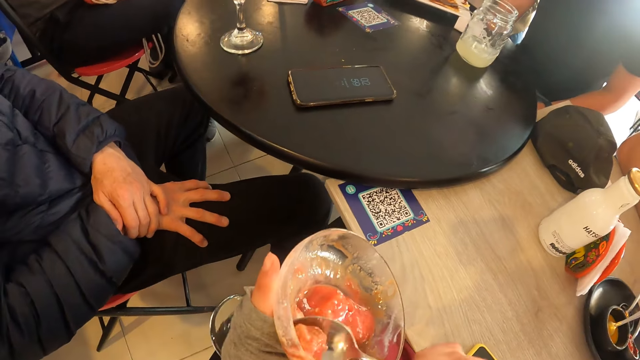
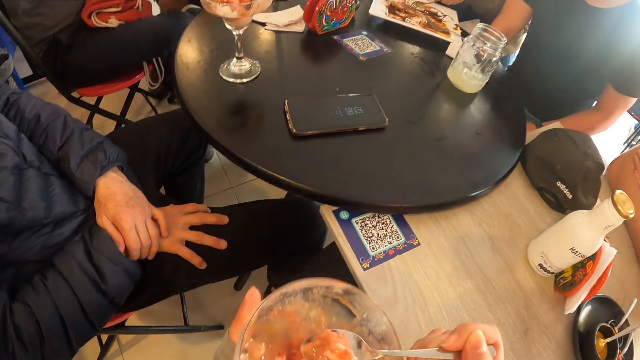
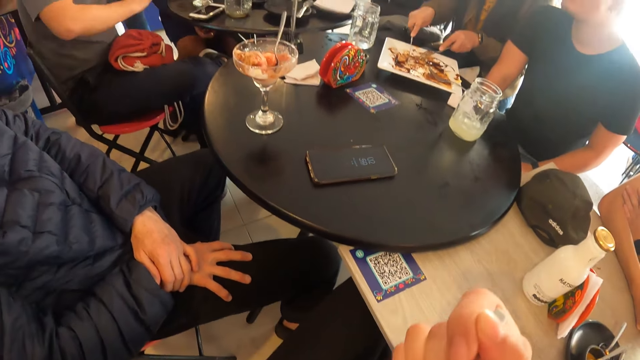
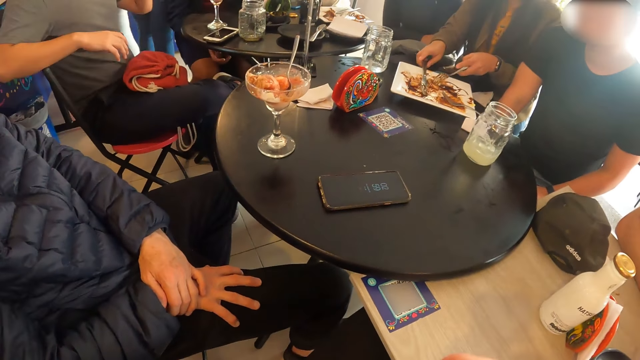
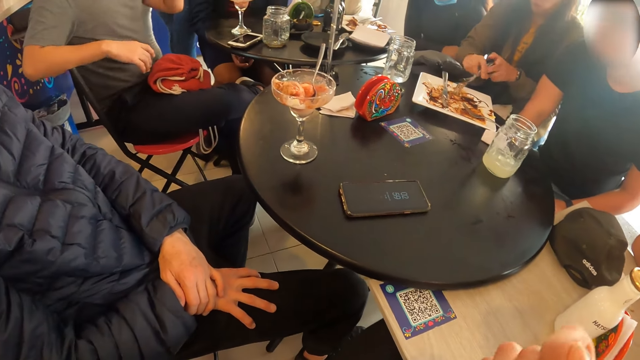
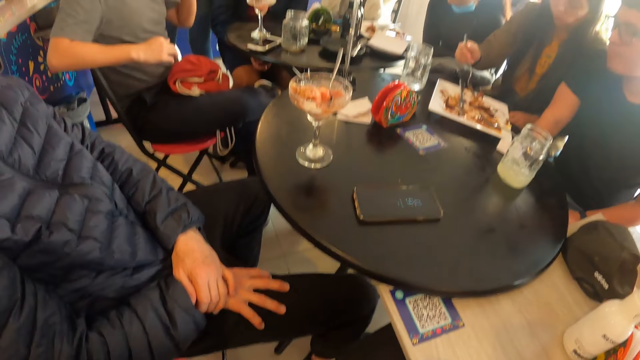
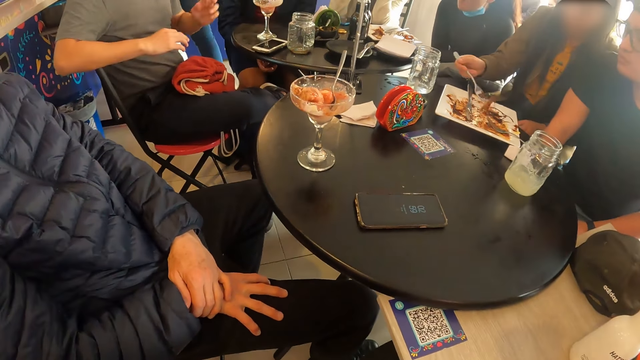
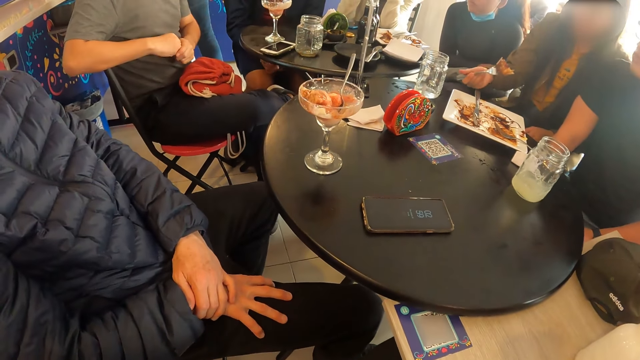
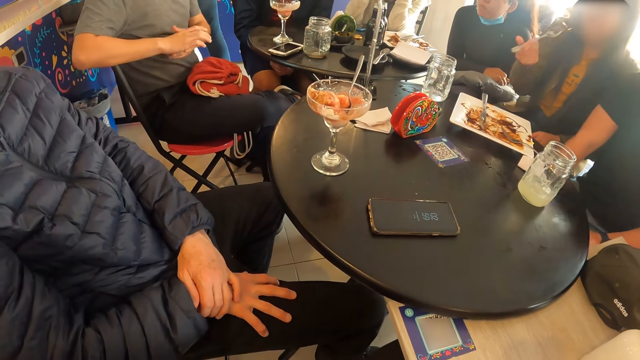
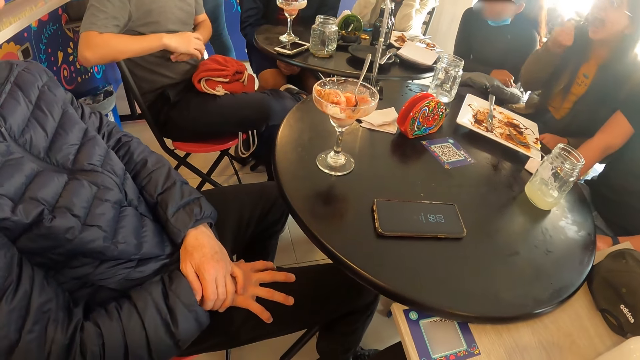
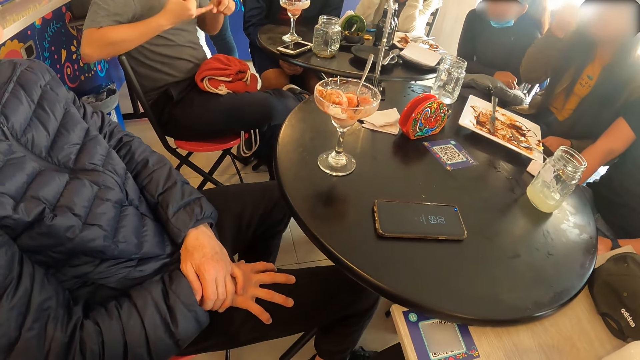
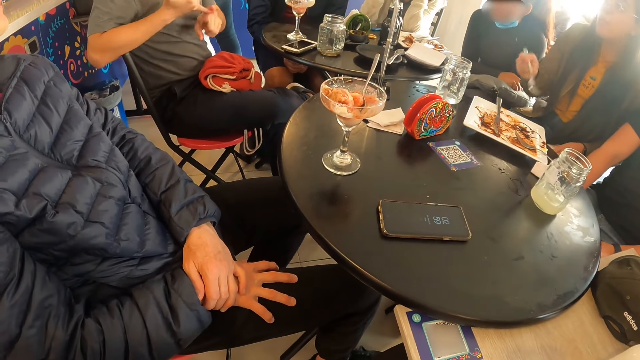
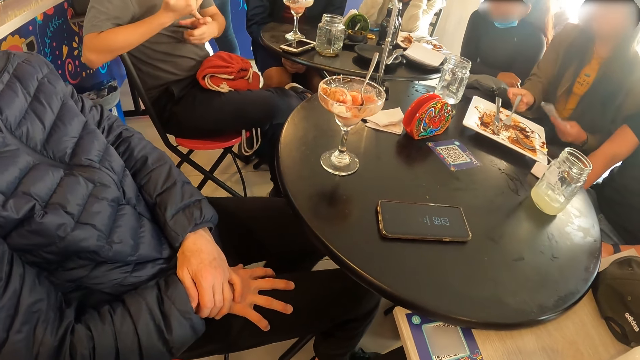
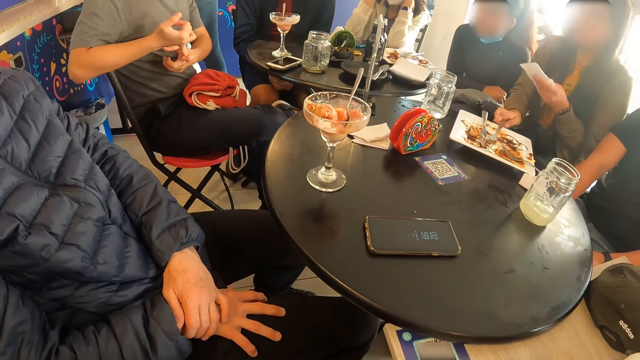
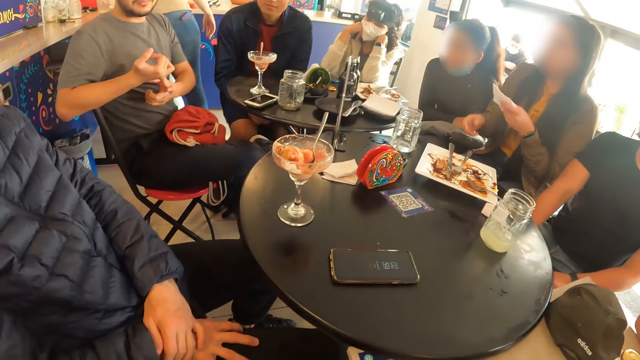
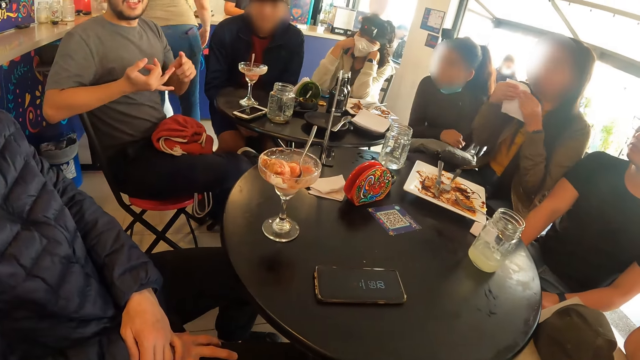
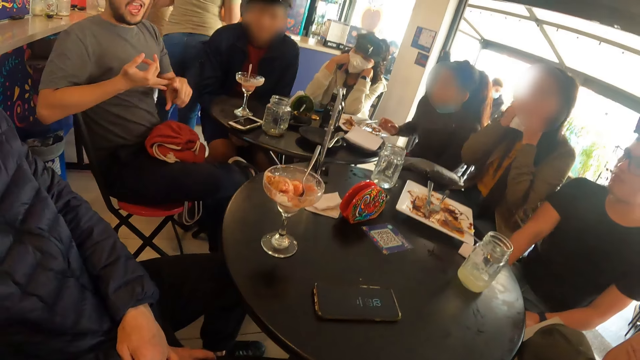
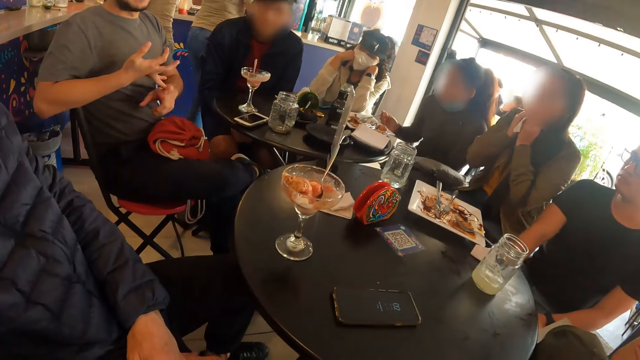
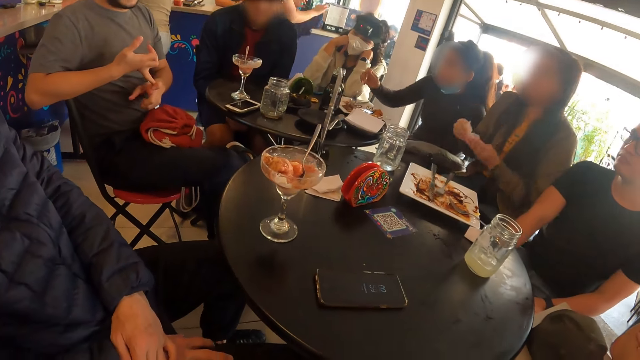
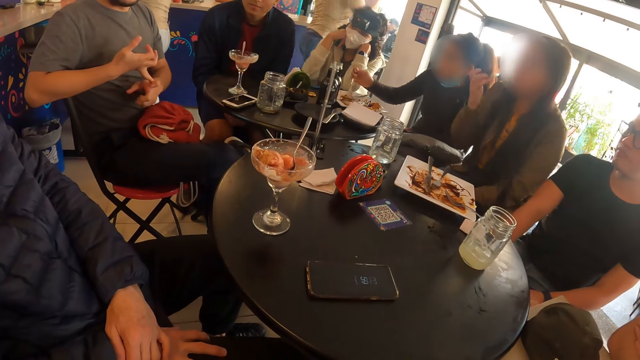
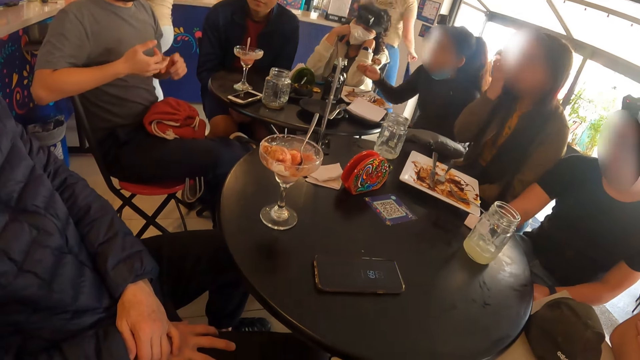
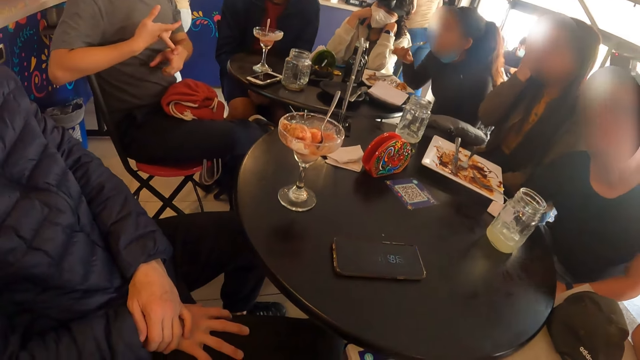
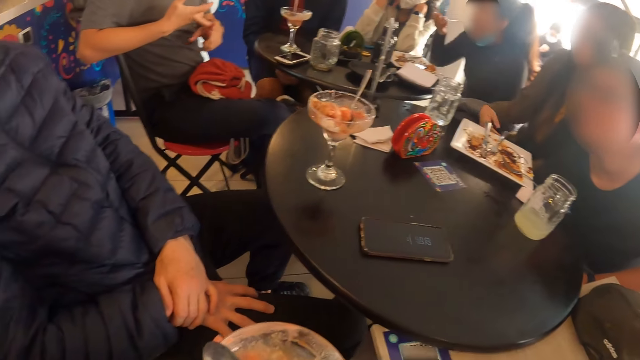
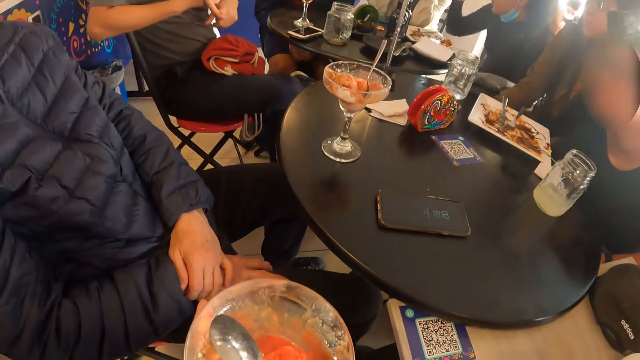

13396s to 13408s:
The camera wearer scoops some ice cream from the cup of ice cream with the spoon in her right hand. She eats the ice cream with the spoon in her right hand. A woman places the knife in her right hand on the plate. The woman transfers the fork from her left hand to her right hand. The woman holds the fork. The woman scoops food. The woman eats the beef from the fork in her right hand. A man interacts with the camera wearer and the people at the tables. The woman places the fork in her right hand on the plate. The woman holds a paper towel. The woman wipes her mouth with a napkin in both hands. The man holds a finger repeatedly.

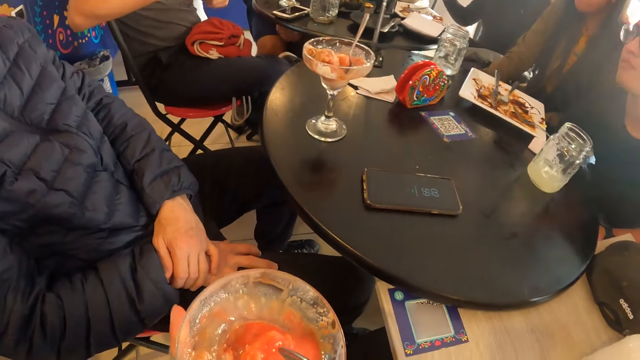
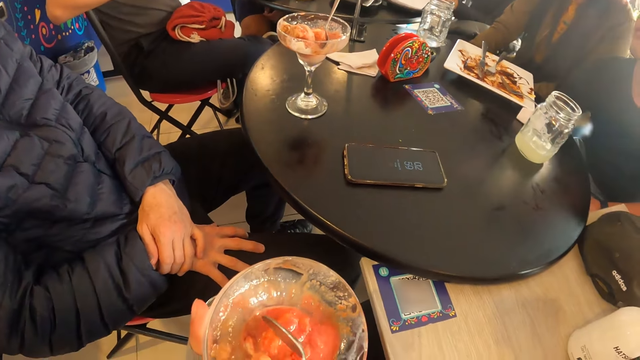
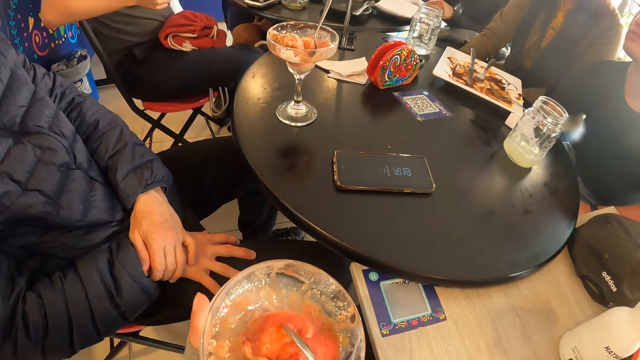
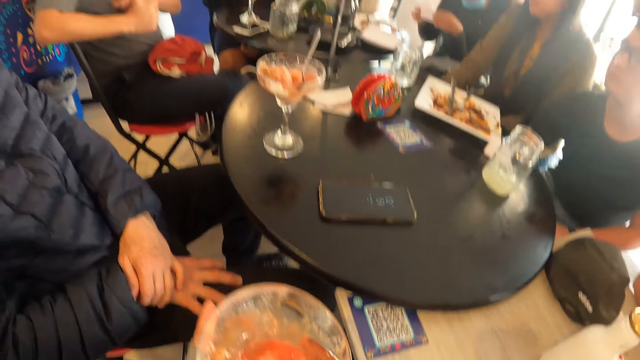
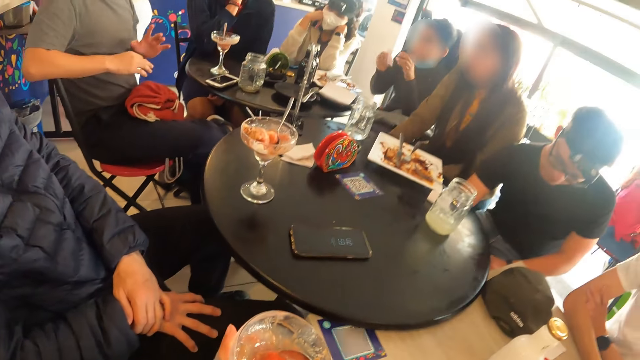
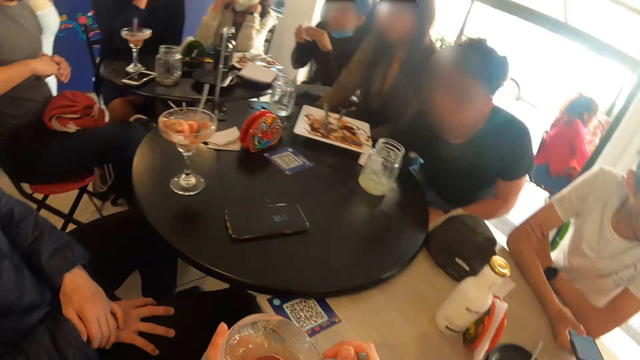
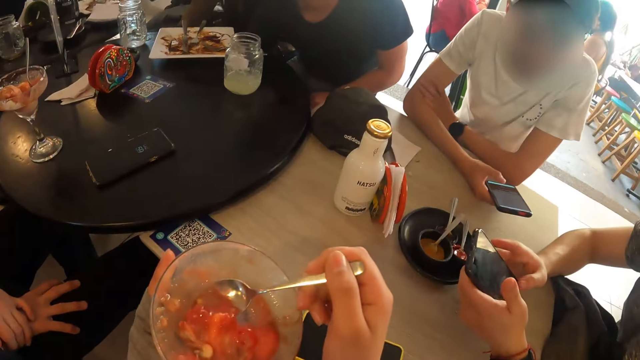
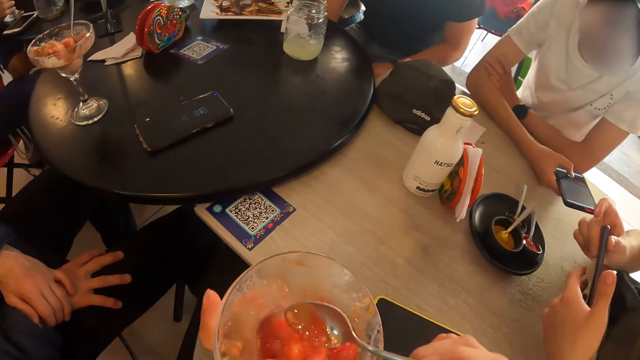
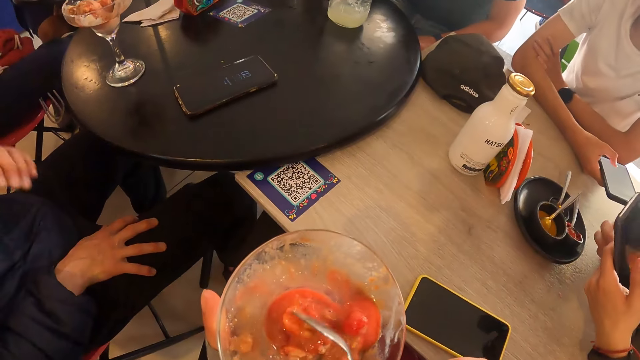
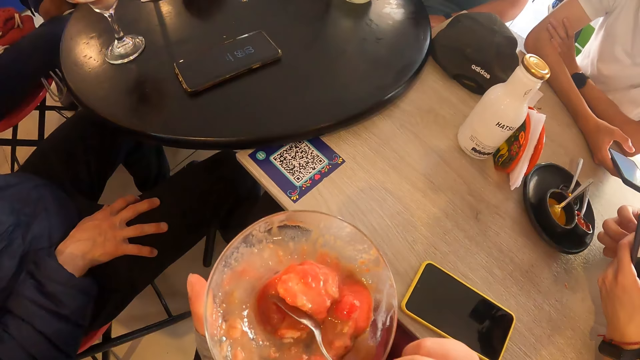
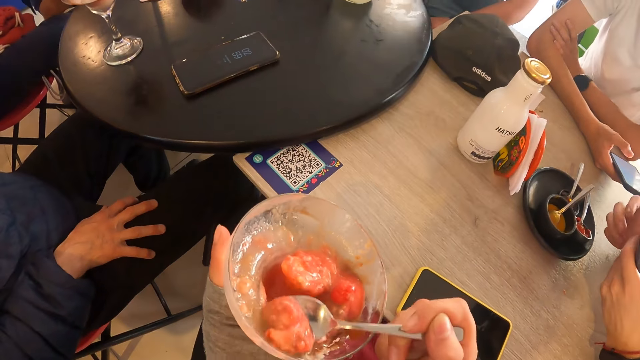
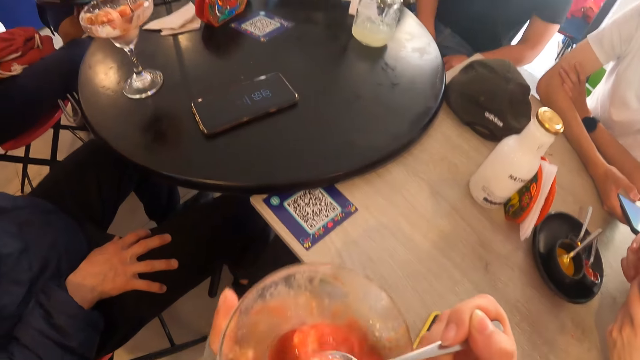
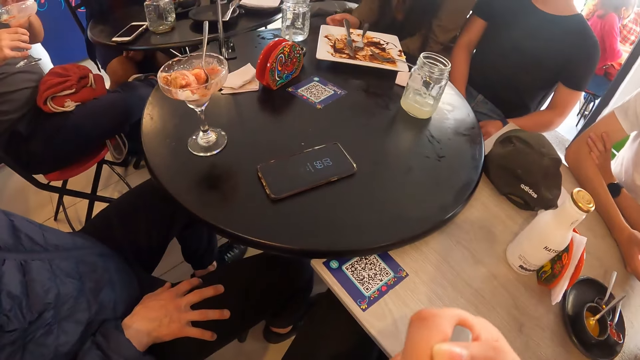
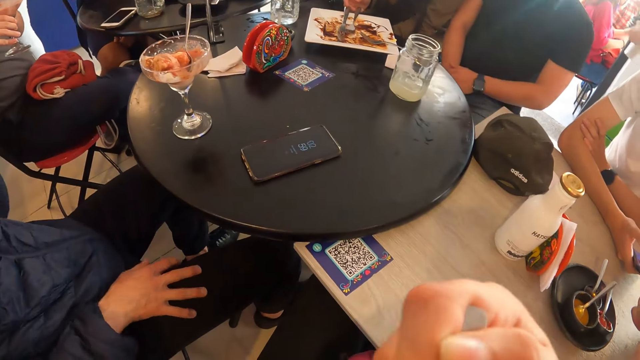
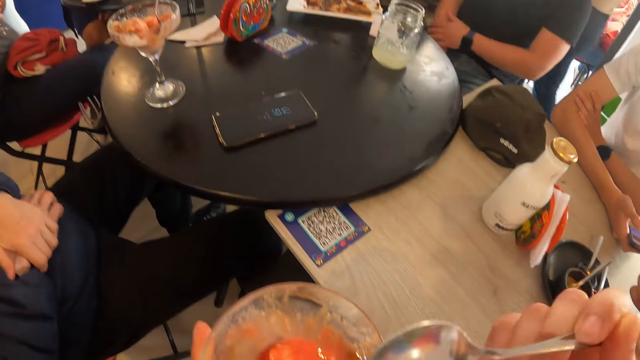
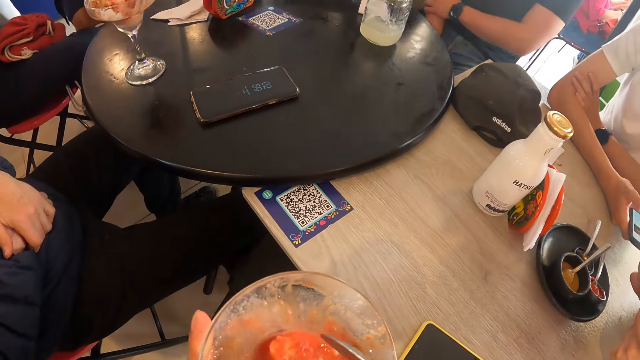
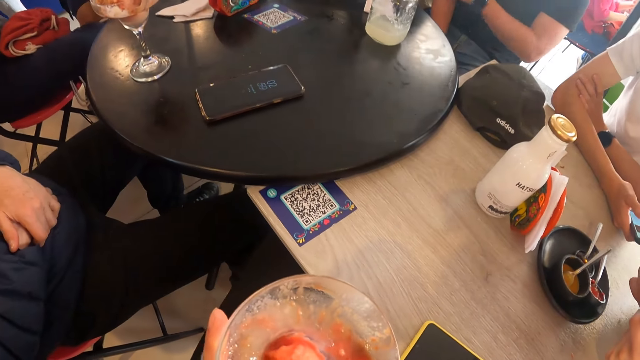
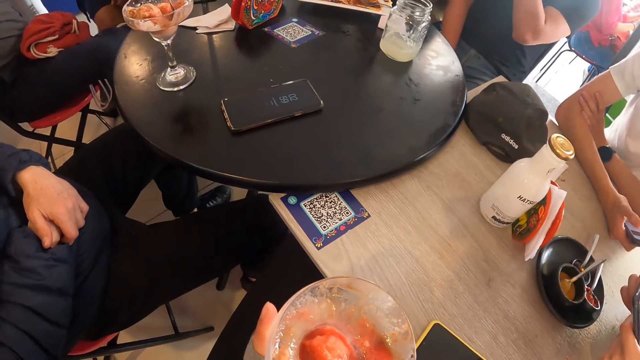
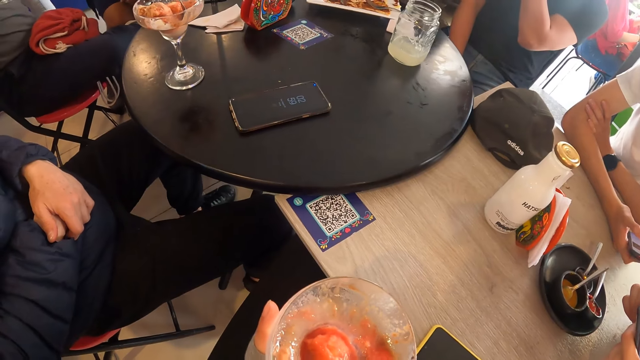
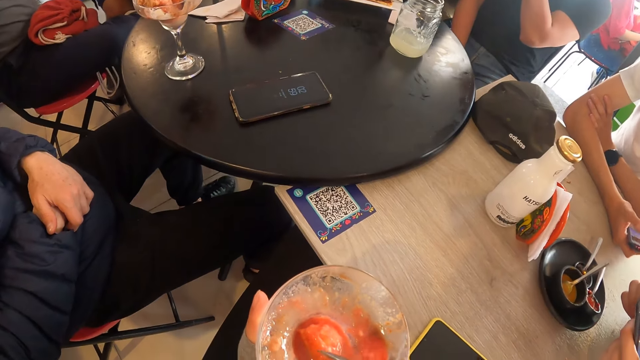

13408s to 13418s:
The camera wearer scoops food. A man operates a phone with both hands. Another man takes the cup of ice cream from the table with his right hand. The camera wearer scoops some ice cream from the cup of ice cream with the spoon in her right hand. She eats the ice cream with the spoon in her right hand. She scoops food.
